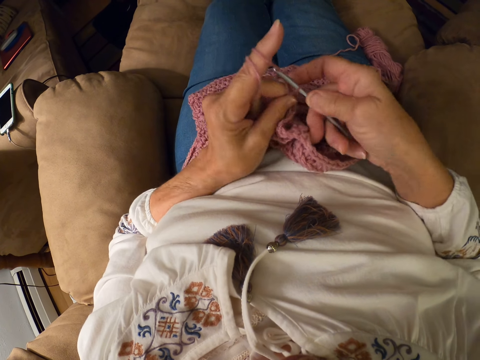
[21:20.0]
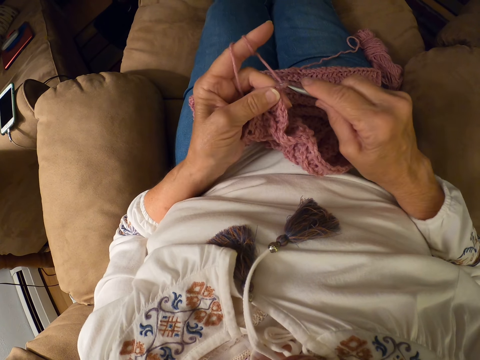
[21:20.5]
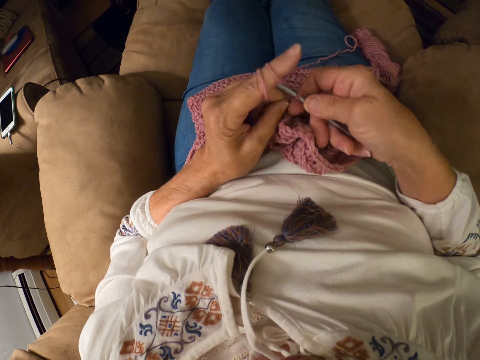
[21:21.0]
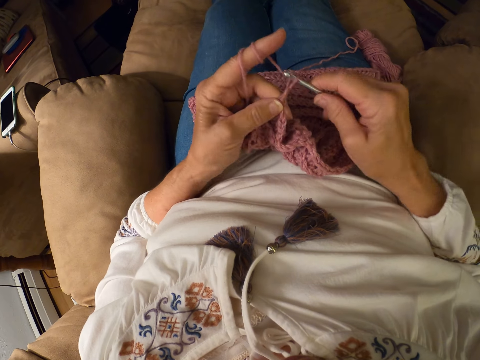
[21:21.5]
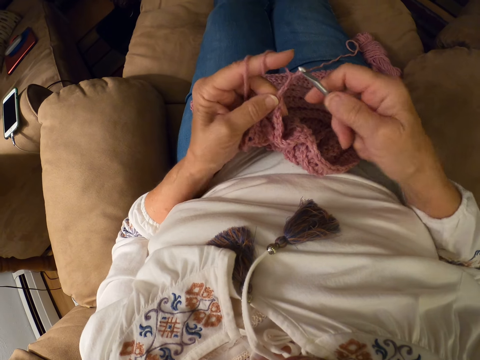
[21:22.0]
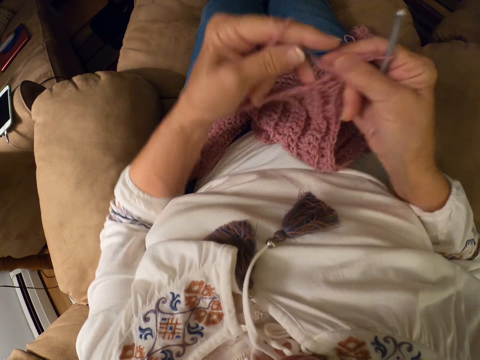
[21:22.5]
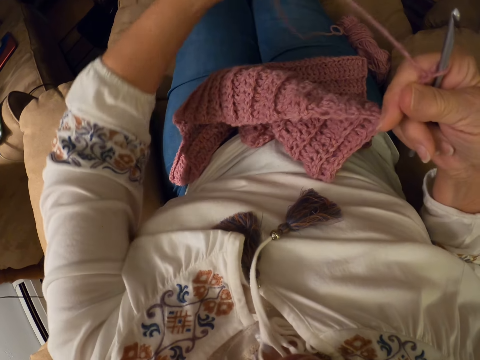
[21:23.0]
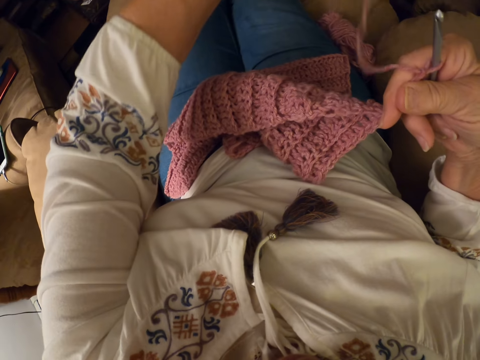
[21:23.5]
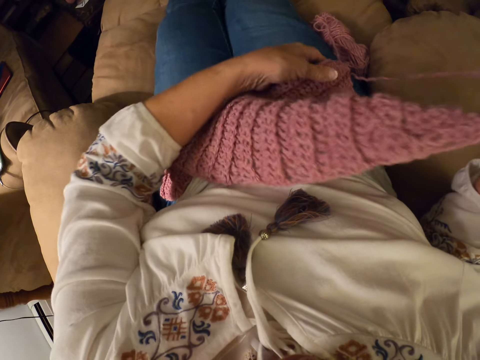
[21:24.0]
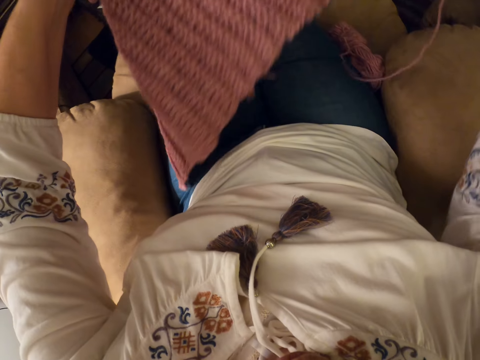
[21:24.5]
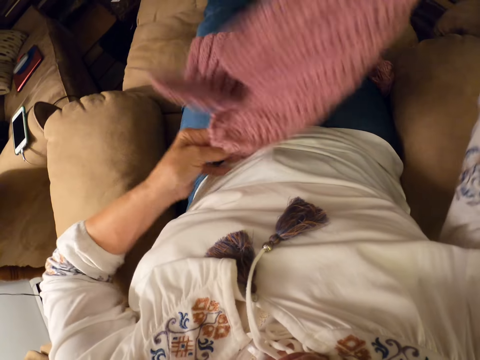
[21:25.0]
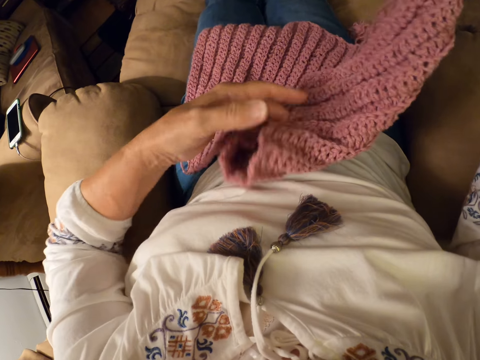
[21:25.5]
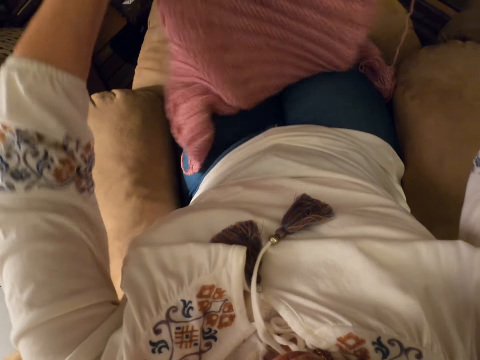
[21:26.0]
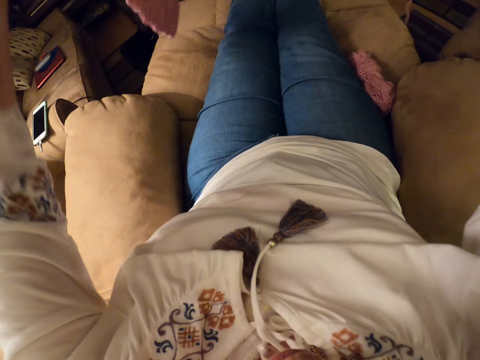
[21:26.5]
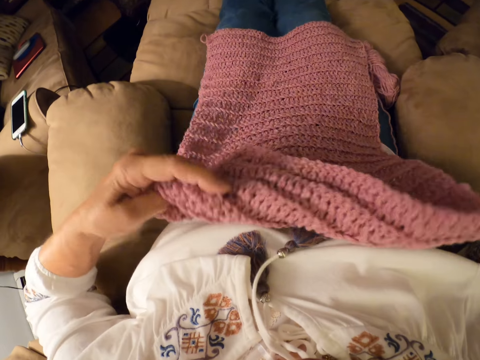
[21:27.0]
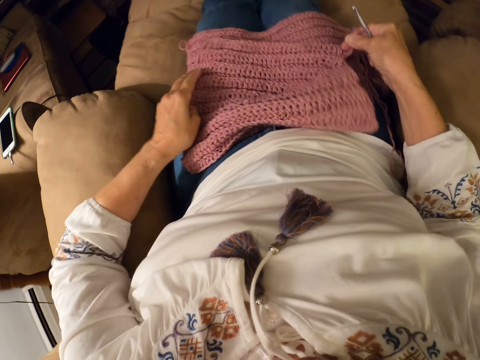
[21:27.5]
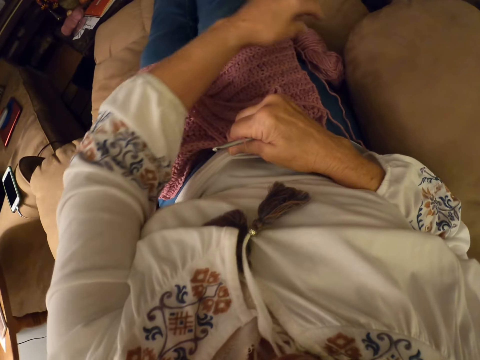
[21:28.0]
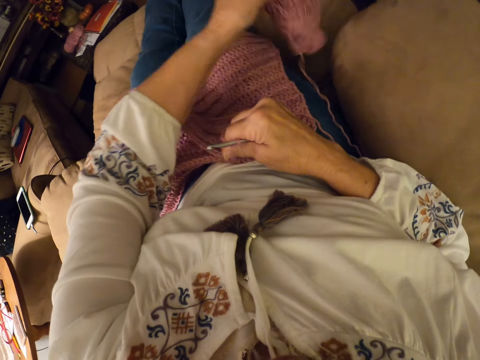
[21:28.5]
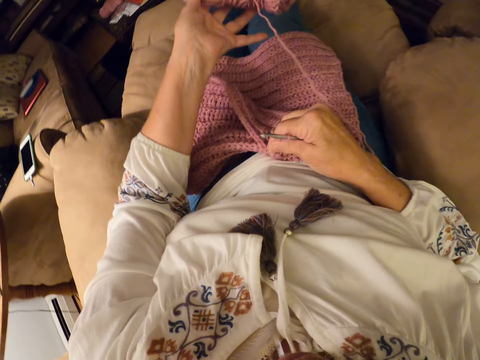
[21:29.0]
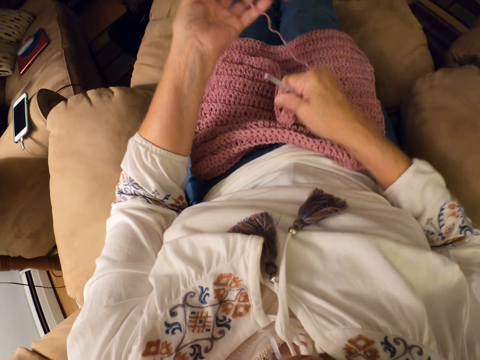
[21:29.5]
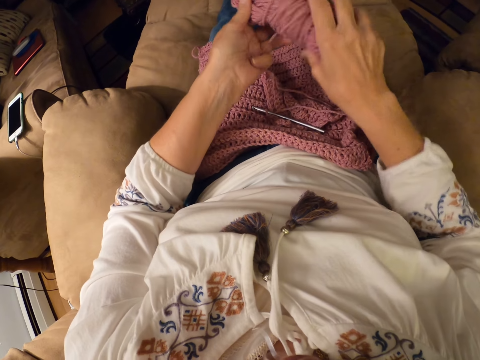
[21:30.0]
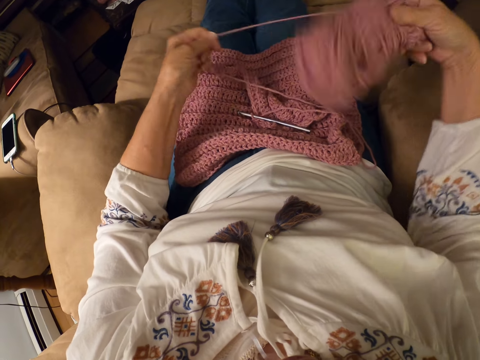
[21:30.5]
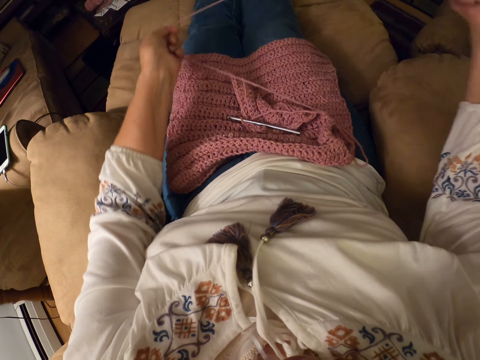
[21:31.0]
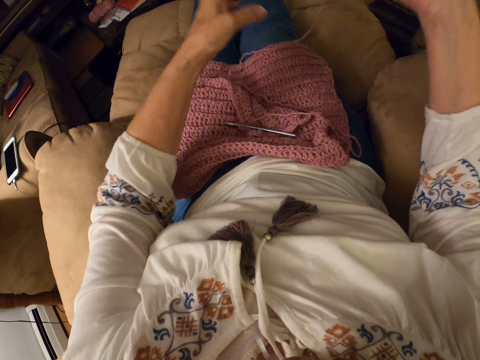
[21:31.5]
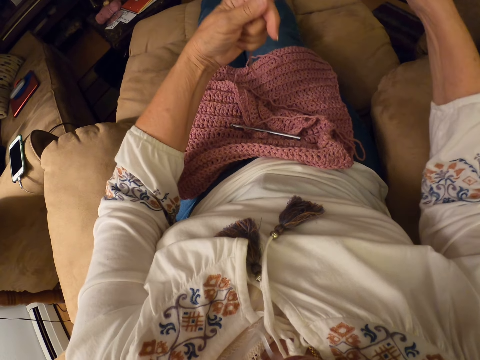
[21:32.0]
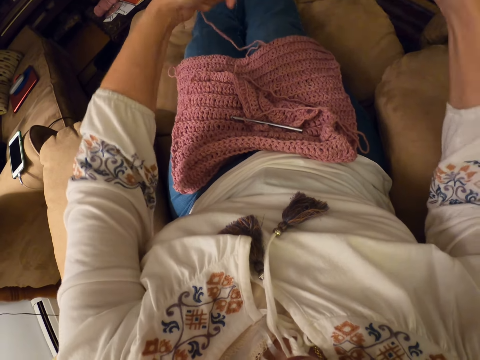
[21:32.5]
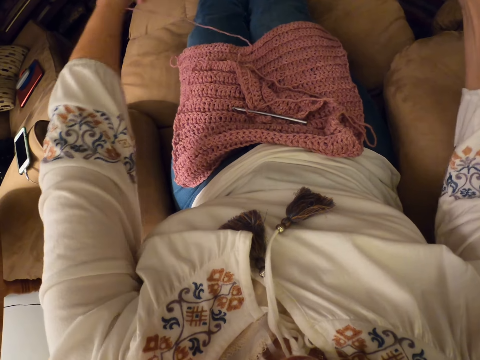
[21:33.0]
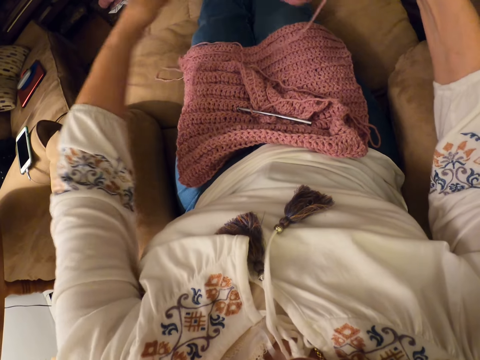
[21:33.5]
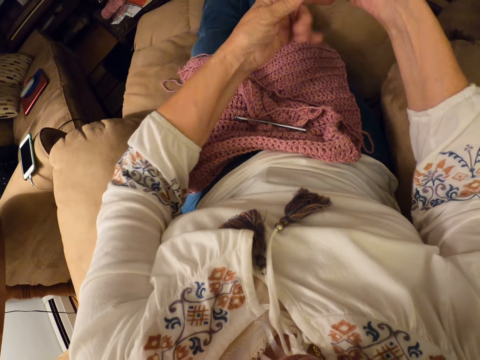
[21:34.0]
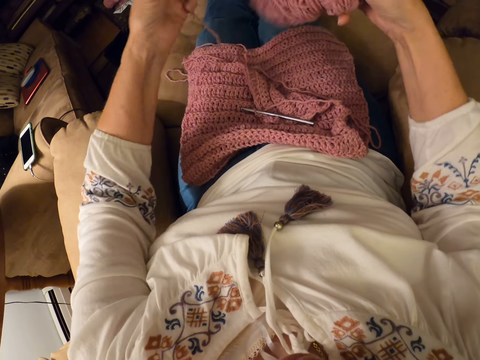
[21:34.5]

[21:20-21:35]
The camera wearer releases the yarn from her left hand. She adjusts the fabric with both hands. She lifts the crochet off her lap, places the crochet on her lap, lifts the crochet off her lap and puts the crochet on her lap. She grabs a roll of yarn from the right with her left hand. She places the hook on the crochet. She unwraps the yarn with her hands. She pulls yarn from the roll.

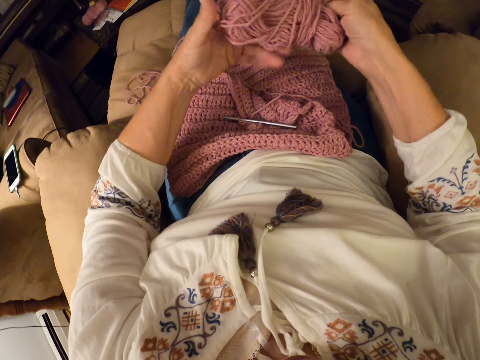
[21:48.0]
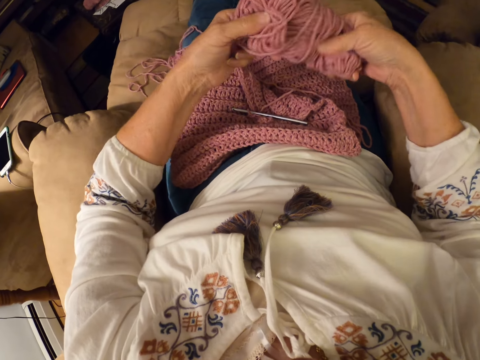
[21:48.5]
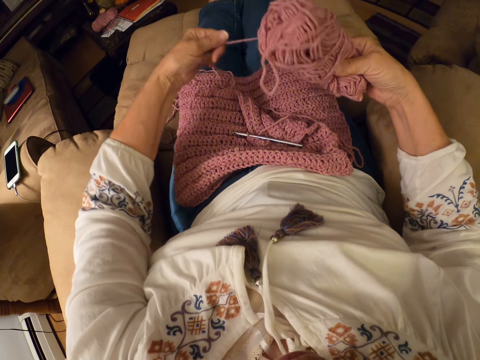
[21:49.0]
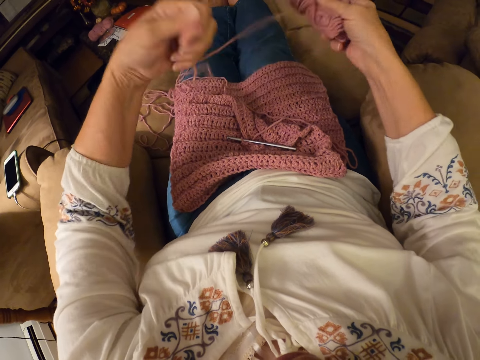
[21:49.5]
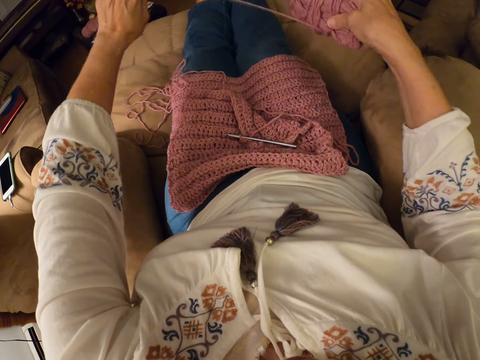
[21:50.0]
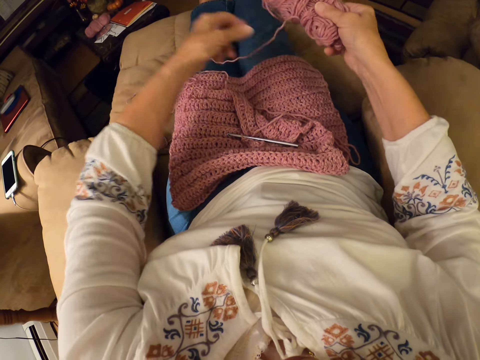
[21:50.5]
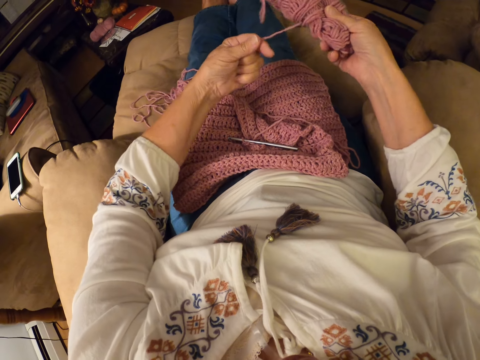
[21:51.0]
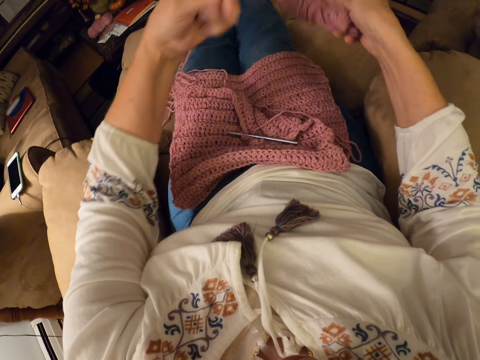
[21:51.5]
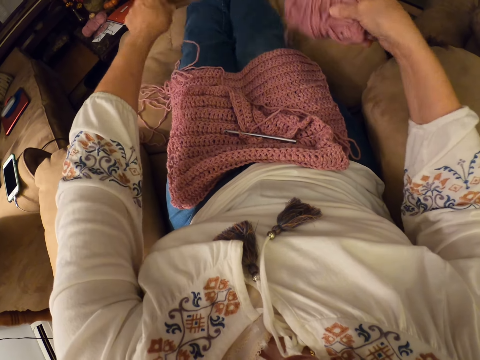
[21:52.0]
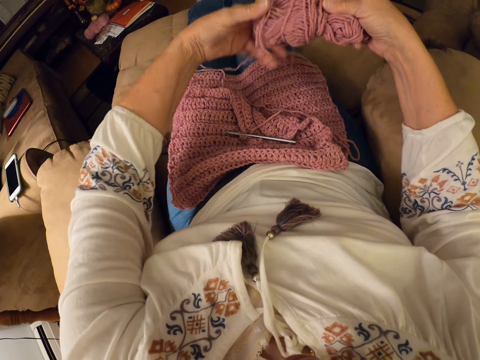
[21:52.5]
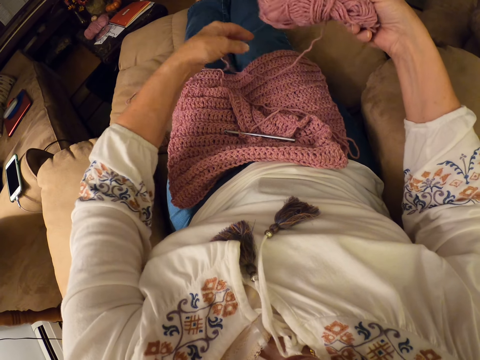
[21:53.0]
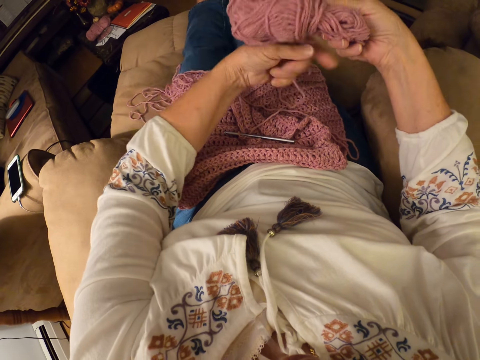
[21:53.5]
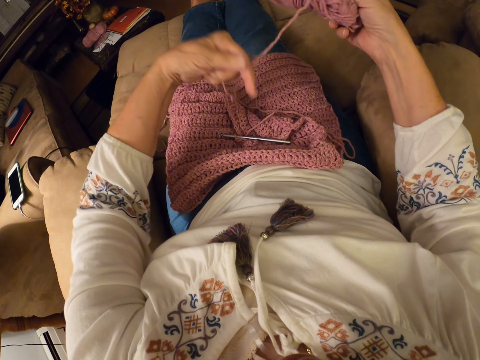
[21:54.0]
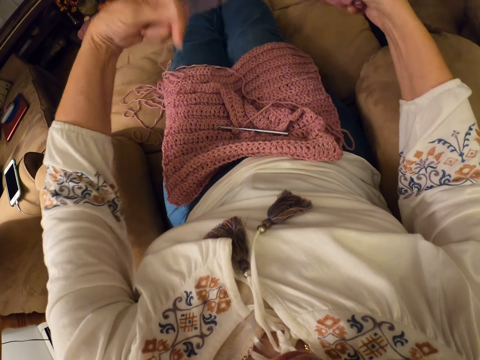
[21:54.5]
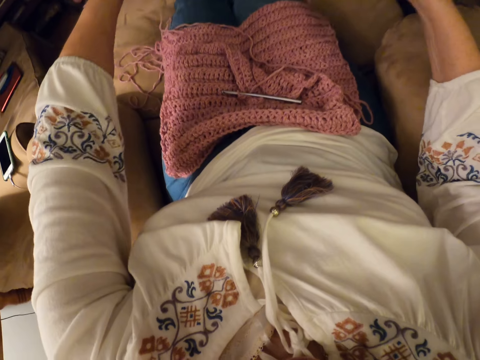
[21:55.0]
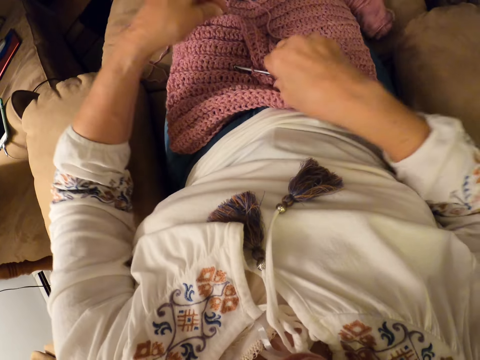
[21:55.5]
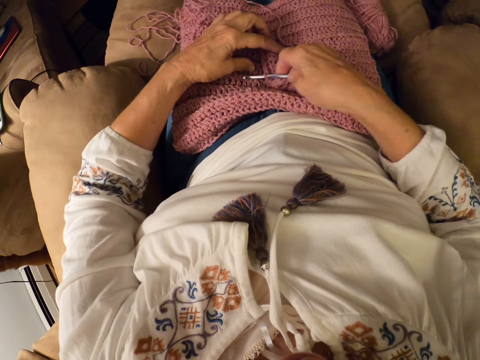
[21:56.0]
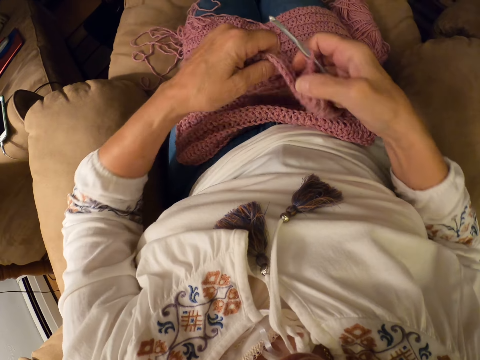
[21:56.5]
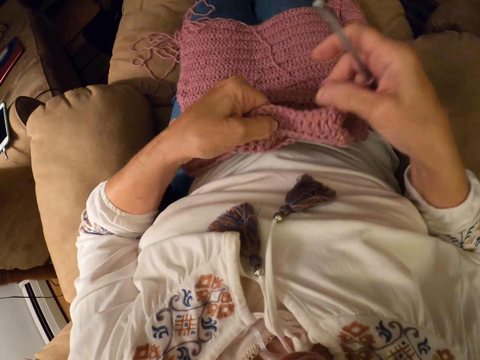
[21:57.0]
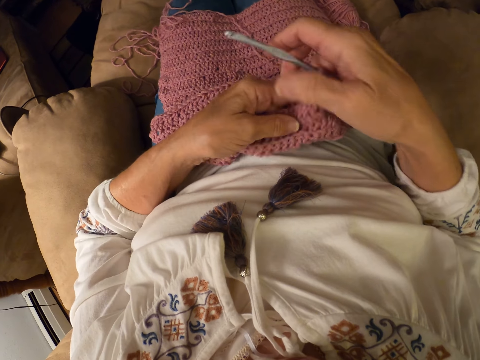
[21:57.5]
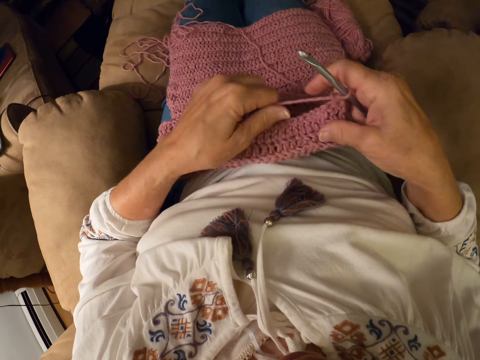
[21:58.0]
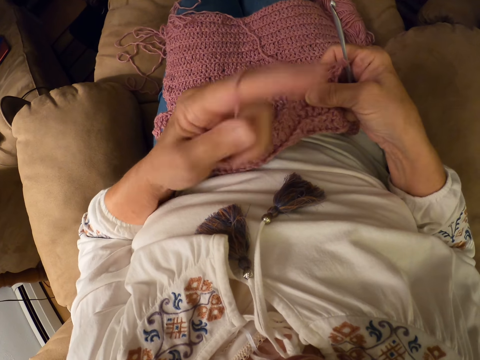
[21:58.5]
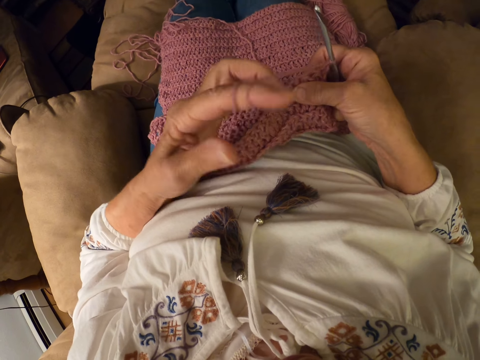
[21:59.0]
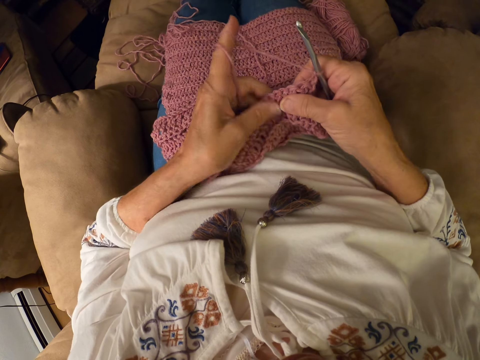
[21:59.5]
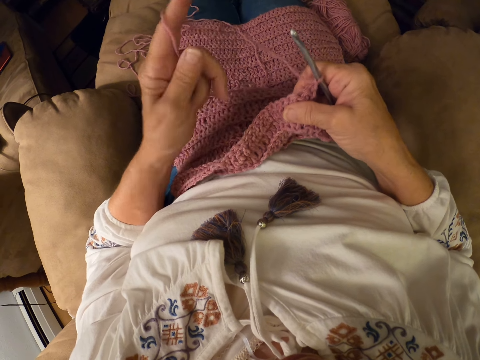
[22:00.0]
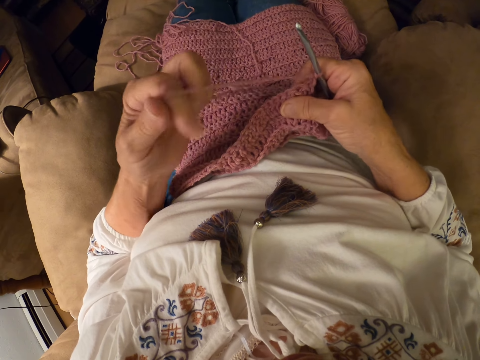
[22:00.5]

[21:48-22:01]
The camera wearer holds the roll with both hands. She unrolls yarn. She pulls yarn from the roll. She throws the roll on the chair. She picks up the crochet hook from her lap with her right hand. She takes a portion of the crochet with both hands. She rolls the yarn around her left index finger.
